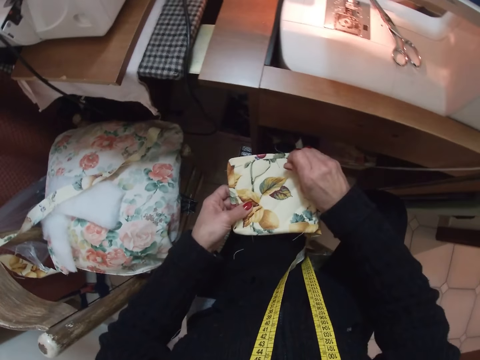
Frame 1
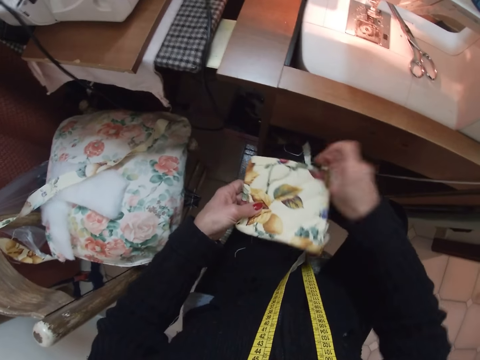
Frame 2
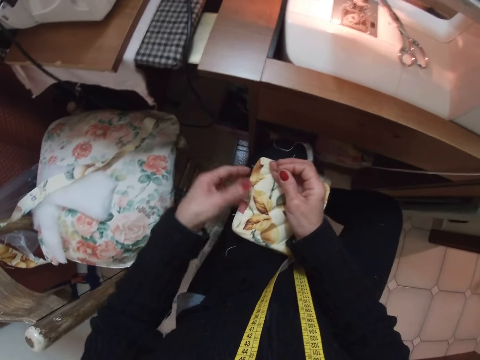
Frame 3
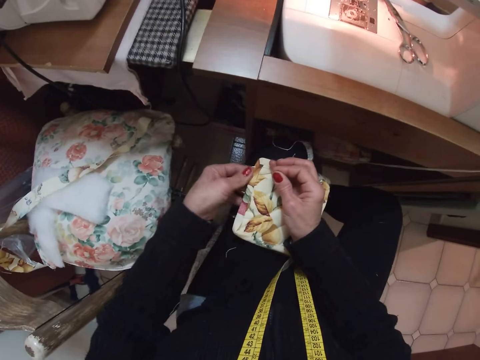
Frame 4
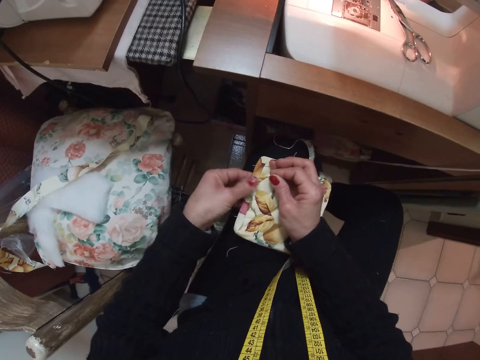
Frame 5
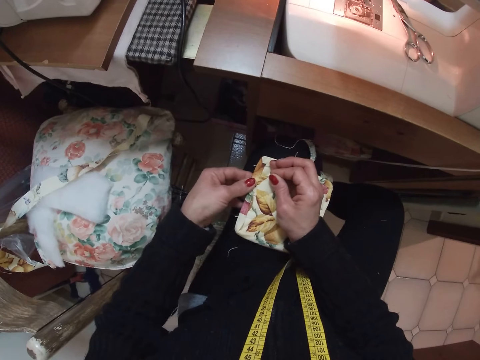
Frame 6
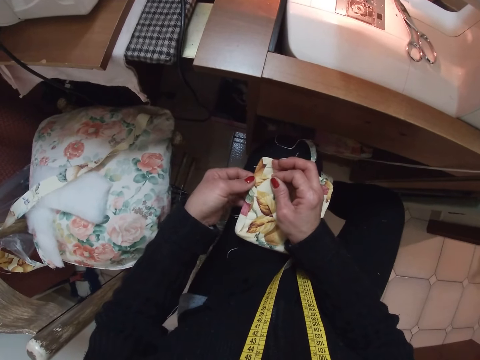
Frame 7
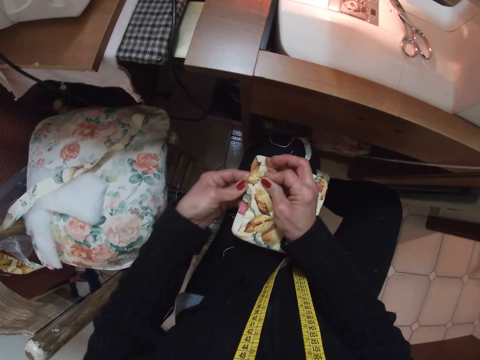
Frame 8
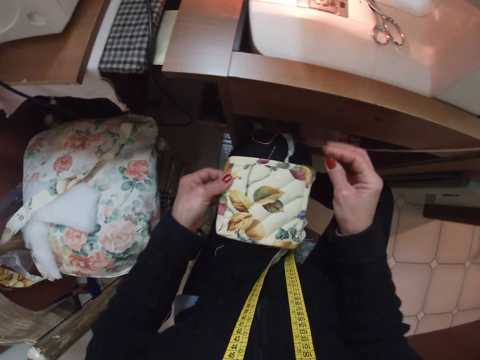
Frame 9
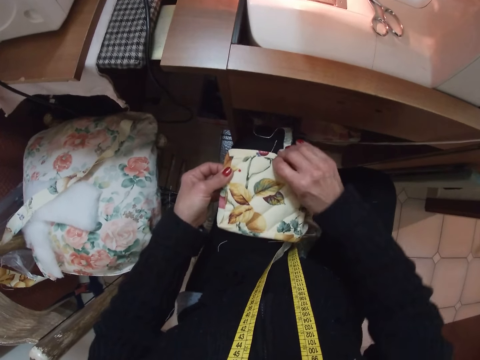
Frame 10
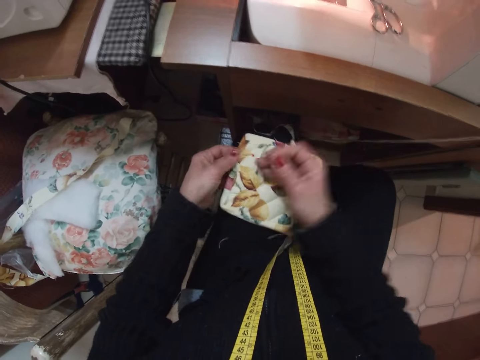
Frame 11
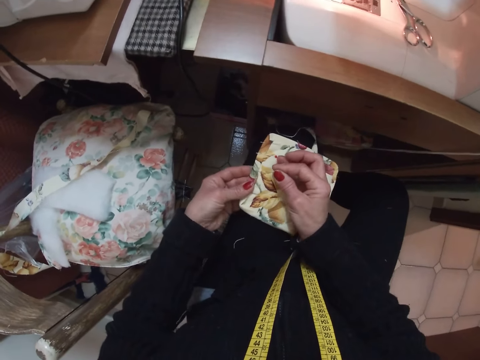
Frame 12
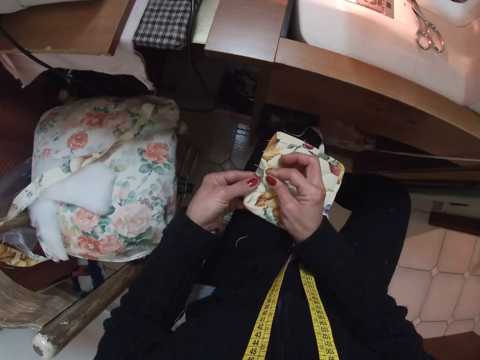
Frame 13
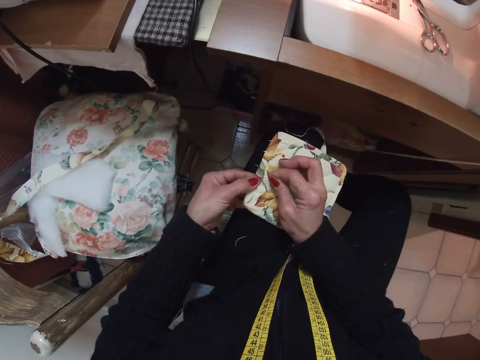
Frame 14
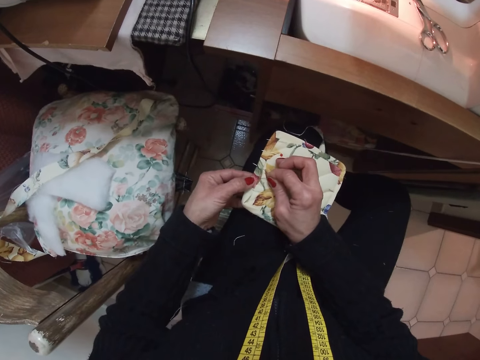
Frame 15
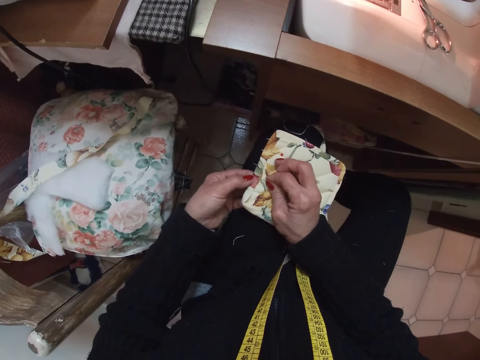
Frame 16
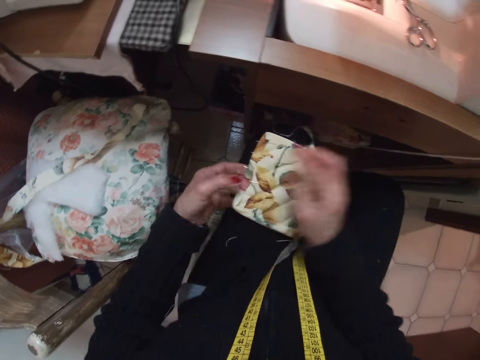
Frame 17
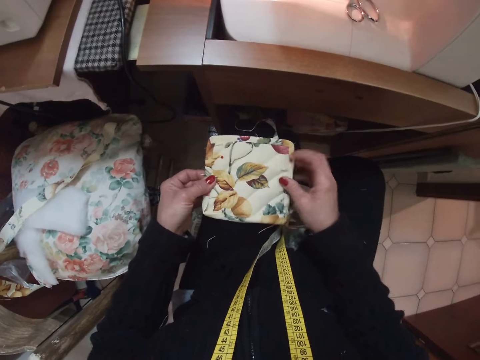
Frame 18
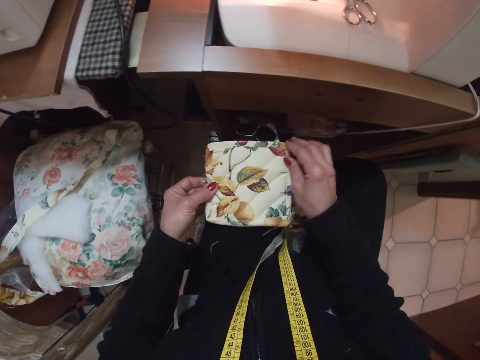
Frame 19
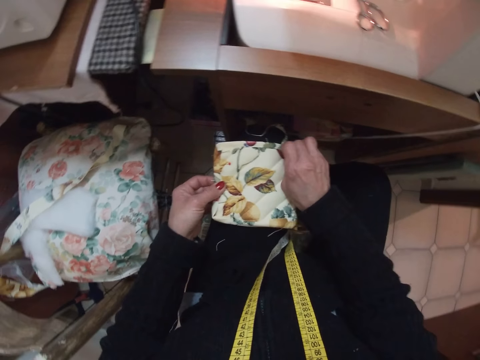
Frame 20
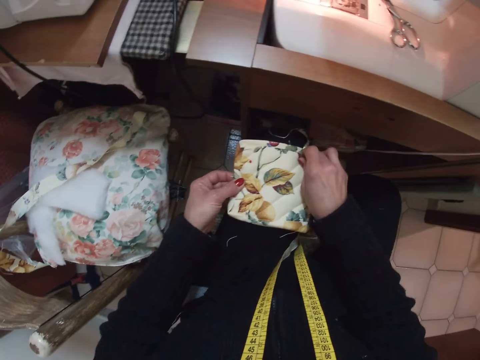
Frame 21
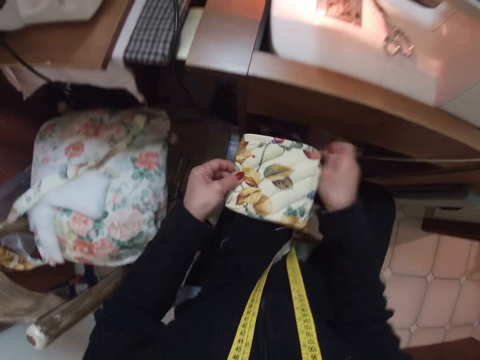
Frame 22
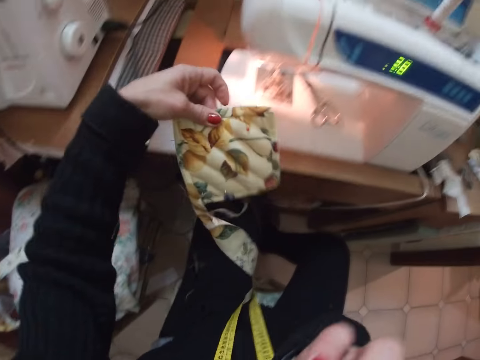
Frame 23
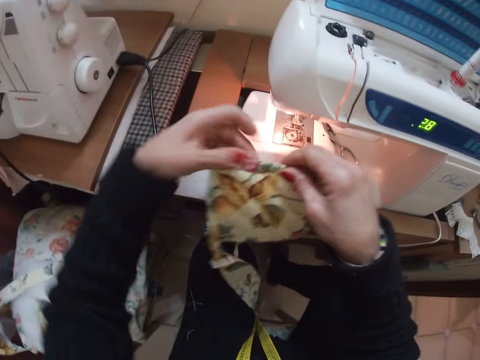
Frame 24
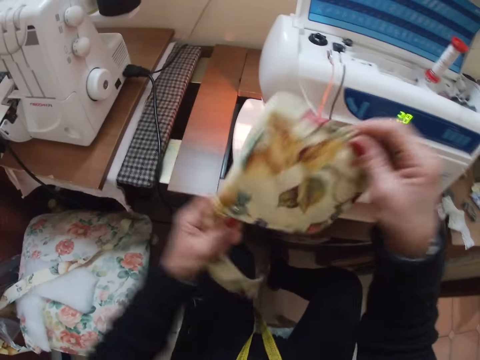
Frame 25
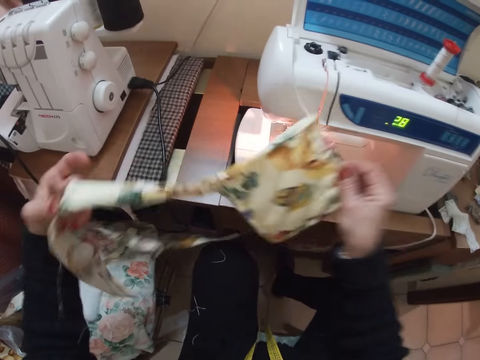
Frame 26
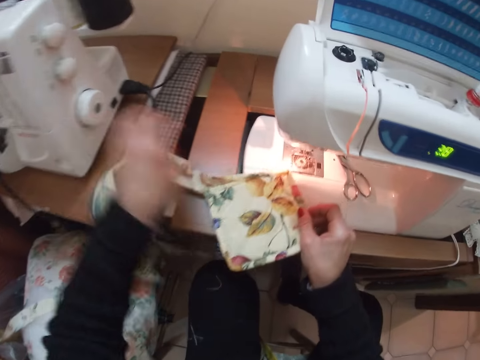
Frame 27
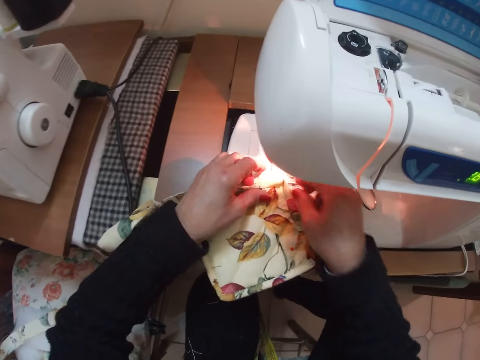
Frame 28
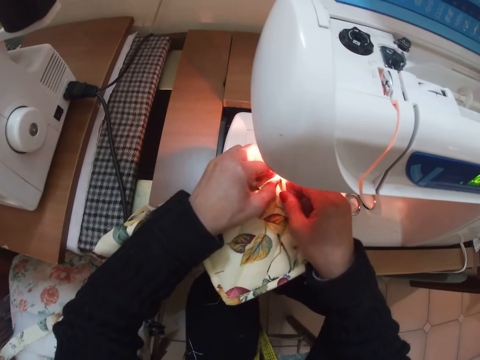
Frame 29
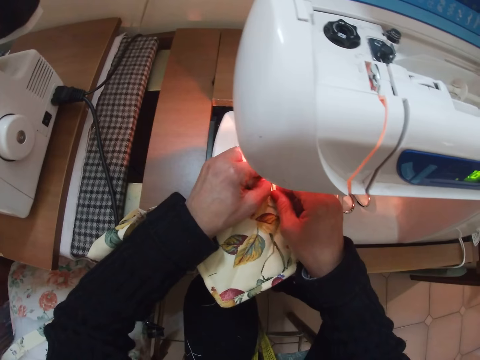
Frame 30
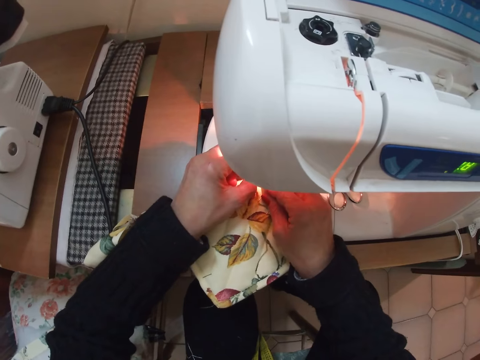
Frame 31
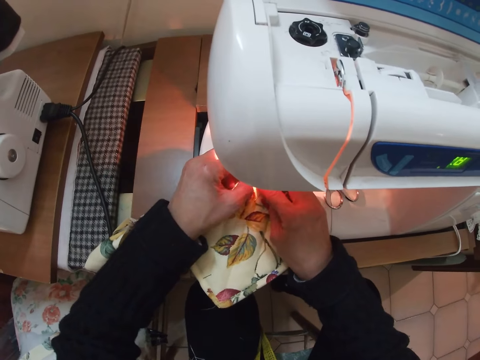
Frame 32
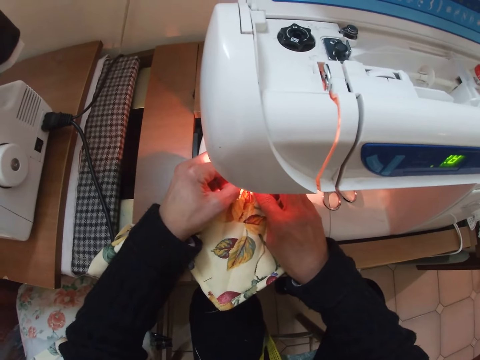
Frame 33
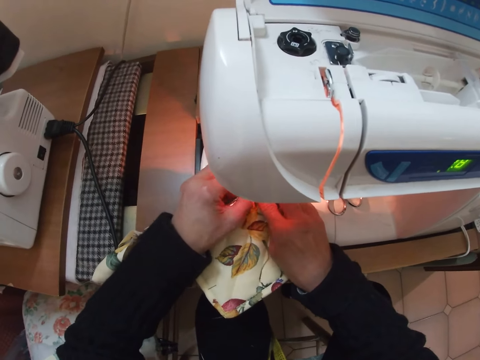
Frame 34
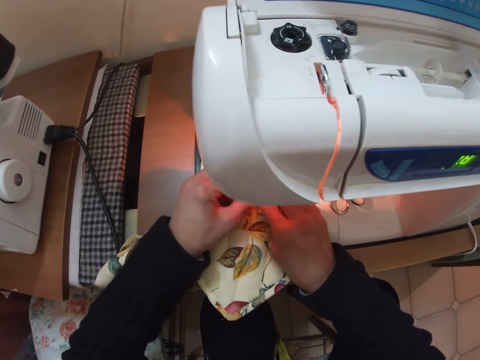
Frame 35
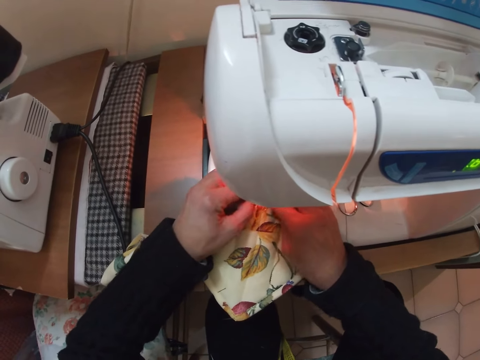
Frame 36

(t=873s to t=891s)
The camera wearer removes a needle from the cloth with her right hand. She fixes the needle on the cloth with her right hand. She removes a needle from the cloth with her right hand. She fixes the needle on the cloth with her right hand. She removes a needle from the cloth with her right hand. She puts the needle from the cloth to her body with her right hand. She adjusts the cloth with her hands. She picks up the garment. She places the cloth on the sewing machine. She adjusts the cloth on the sewing machine with her hands.

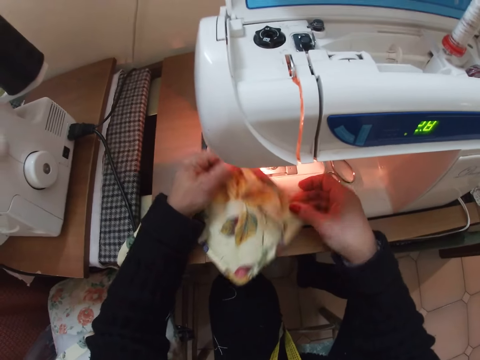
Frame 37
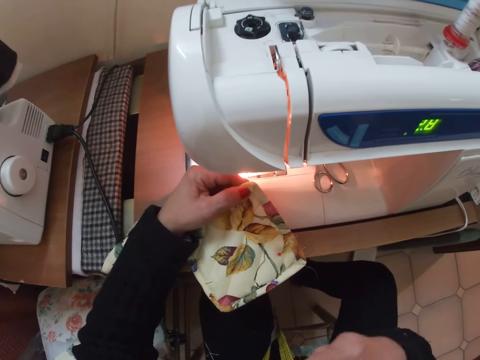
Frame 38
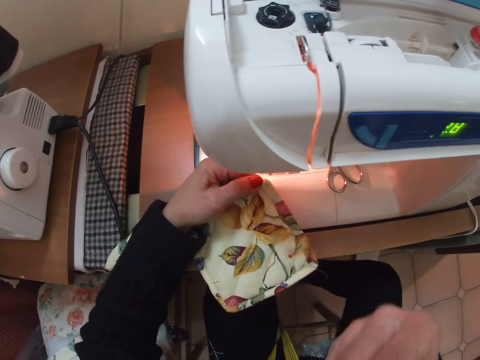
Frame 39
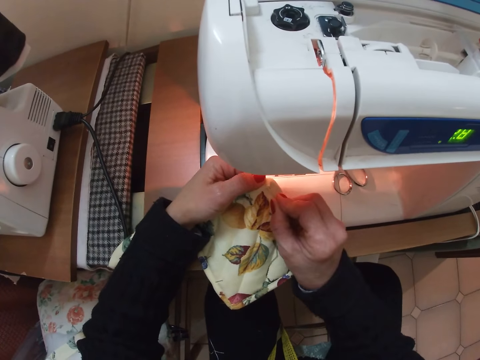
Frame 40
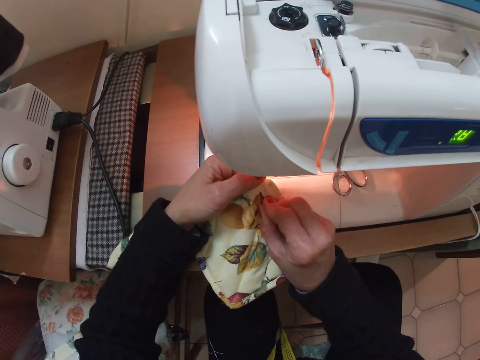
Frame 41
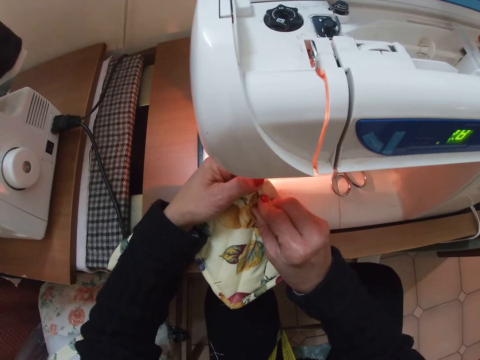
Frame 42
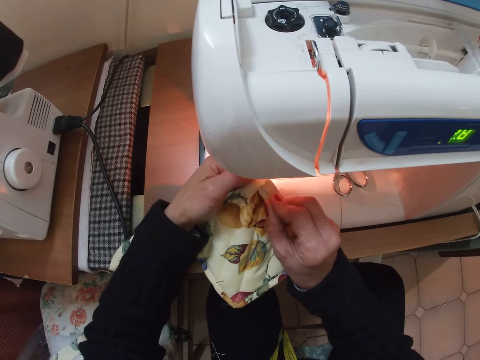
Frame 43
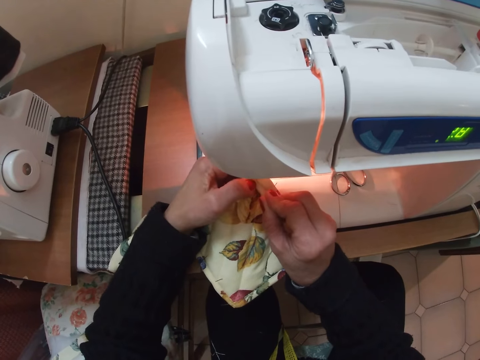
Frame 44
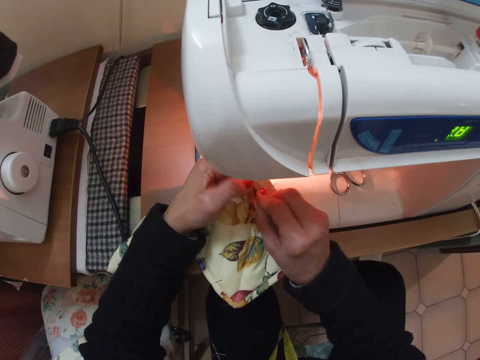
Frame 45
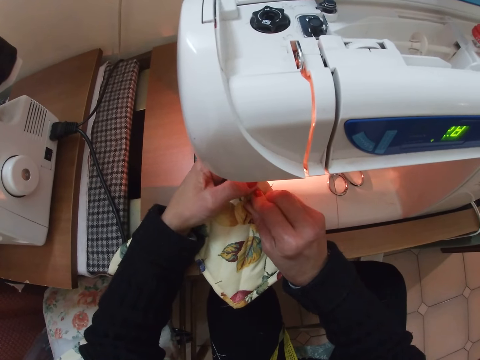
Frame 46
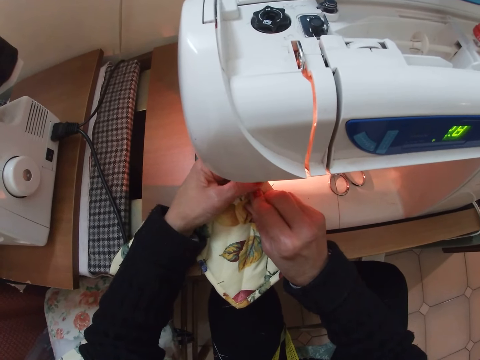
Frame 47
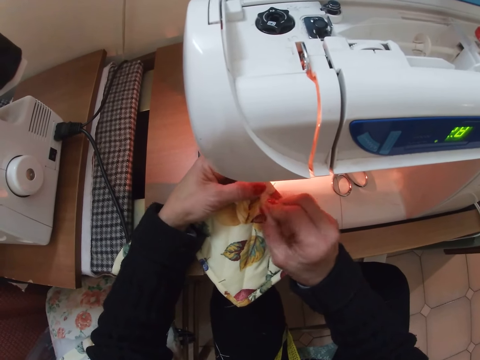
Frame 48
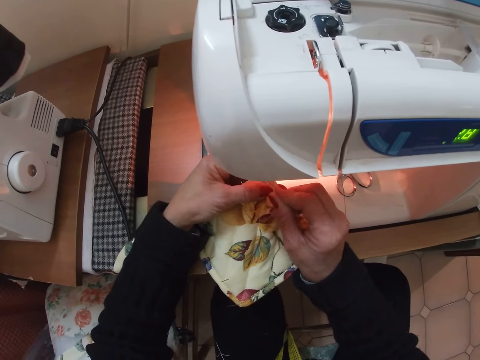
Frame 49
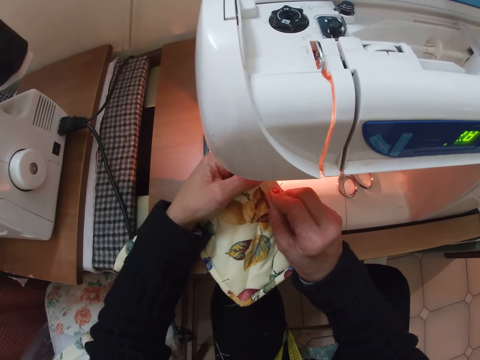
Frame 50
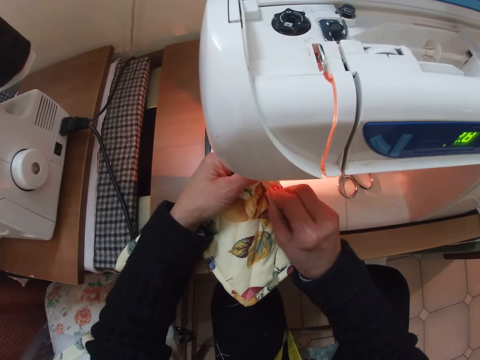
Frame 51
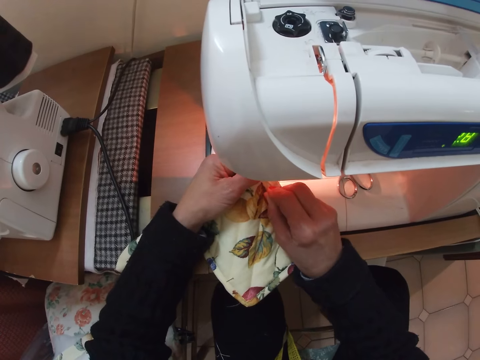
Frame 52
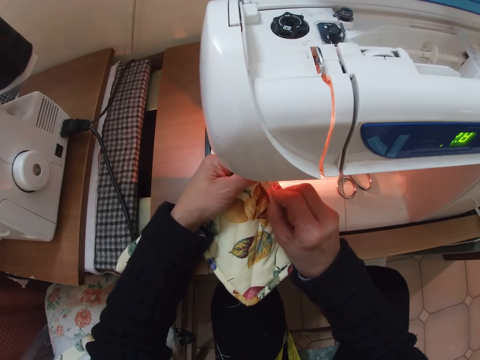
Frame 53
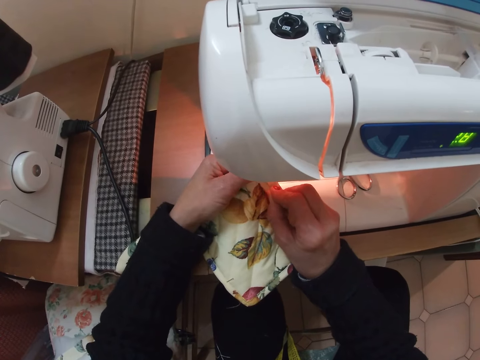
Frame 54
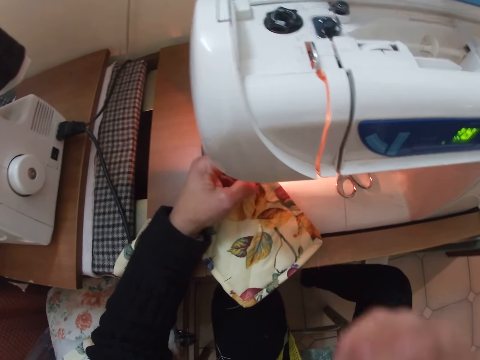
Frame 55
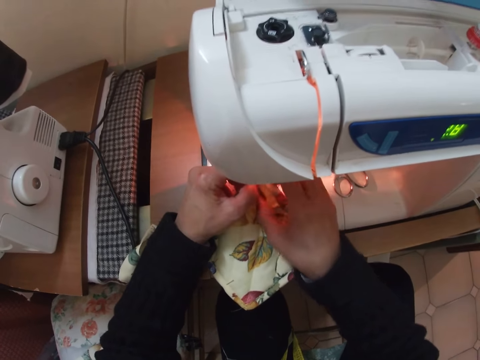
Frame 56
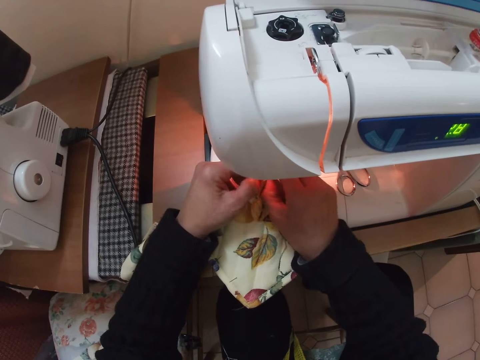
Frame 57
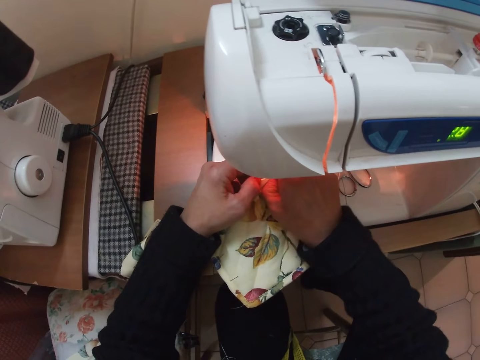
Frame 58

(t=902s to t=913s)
The camera wearer picks a needle or pin from her body with her right hand. She fixes the needle on the cloth with her right hand. She puts the needle to her body with her right hand. She holds the pin. She adjusts the cloth with her hands.
